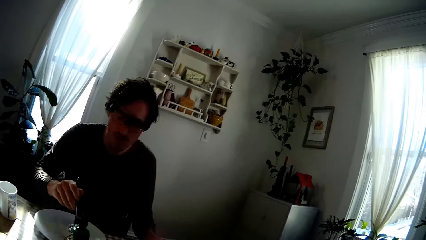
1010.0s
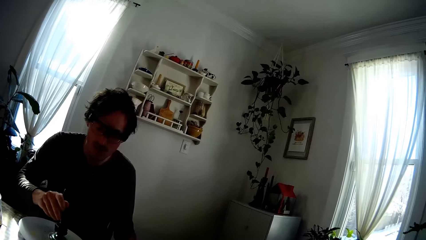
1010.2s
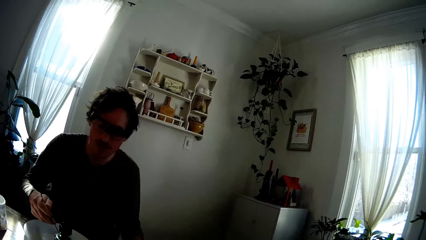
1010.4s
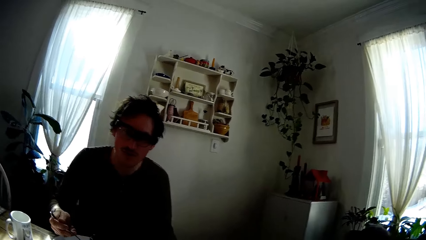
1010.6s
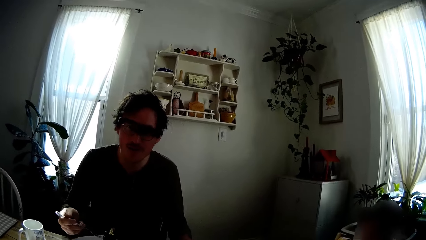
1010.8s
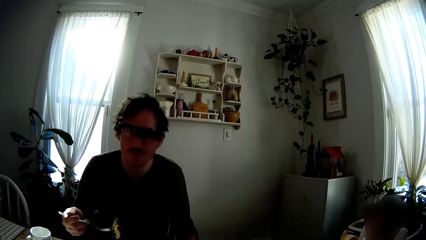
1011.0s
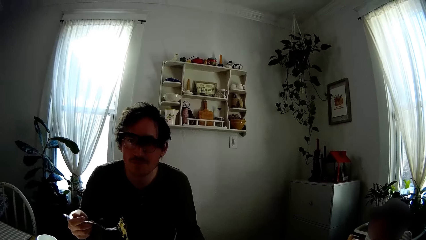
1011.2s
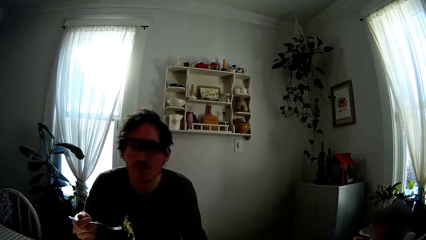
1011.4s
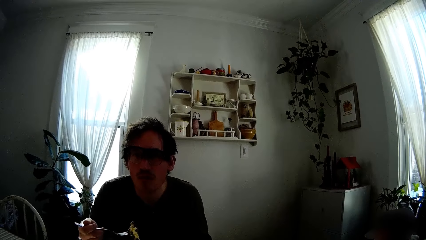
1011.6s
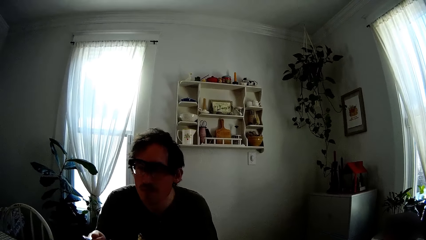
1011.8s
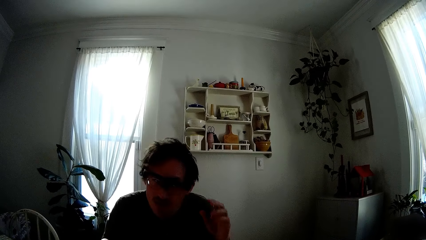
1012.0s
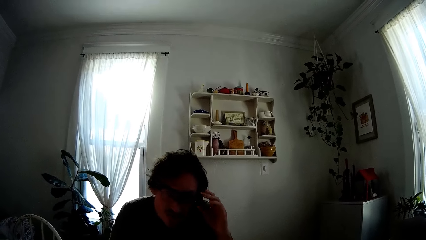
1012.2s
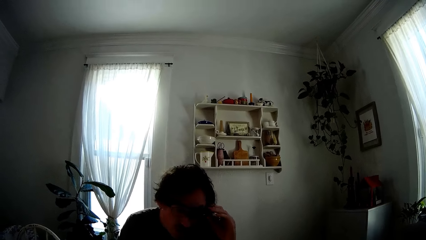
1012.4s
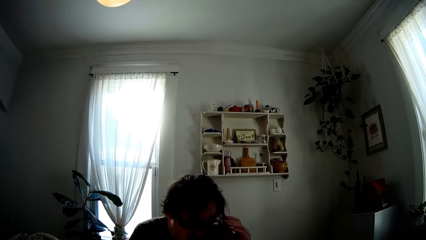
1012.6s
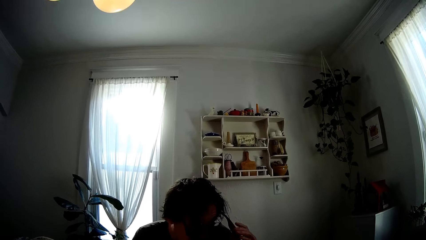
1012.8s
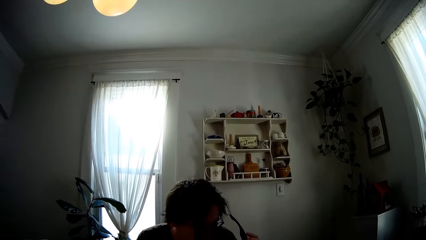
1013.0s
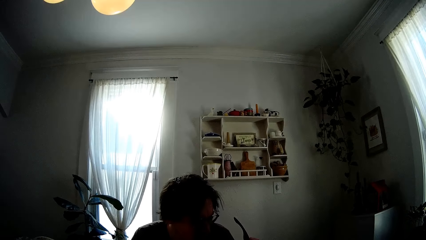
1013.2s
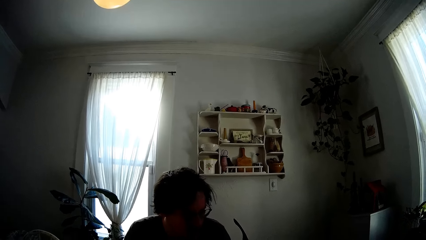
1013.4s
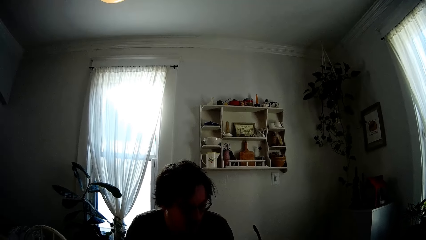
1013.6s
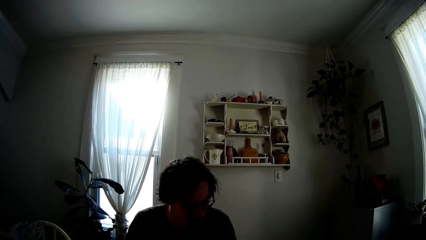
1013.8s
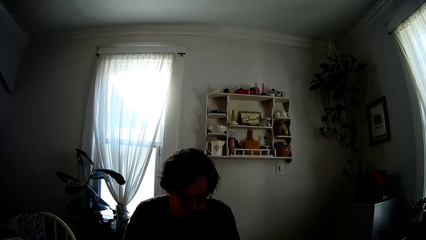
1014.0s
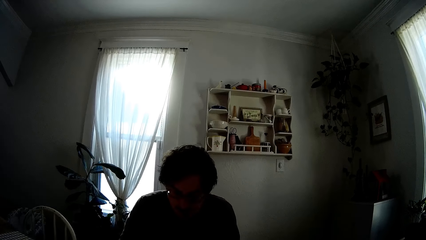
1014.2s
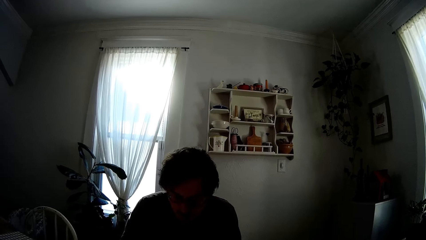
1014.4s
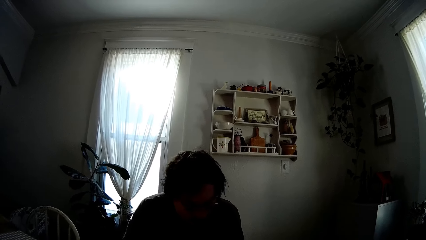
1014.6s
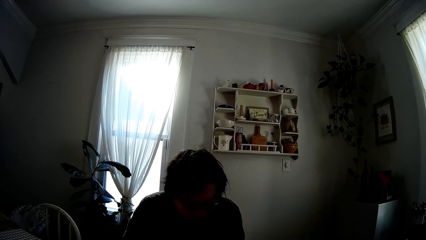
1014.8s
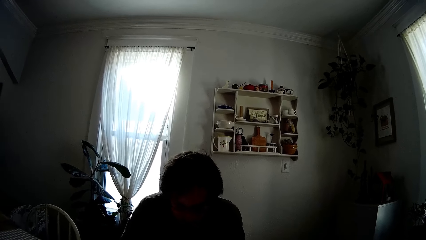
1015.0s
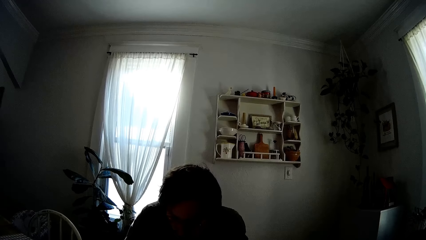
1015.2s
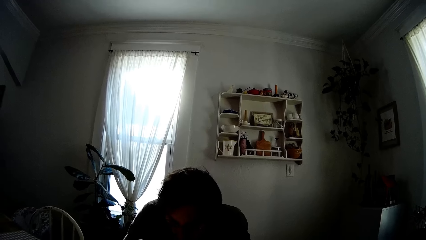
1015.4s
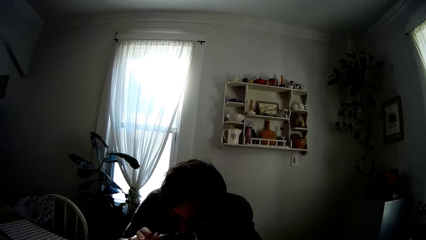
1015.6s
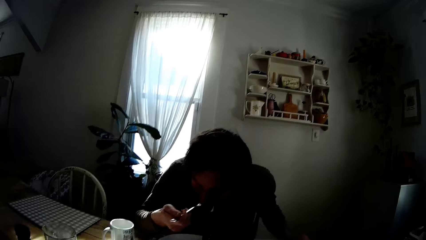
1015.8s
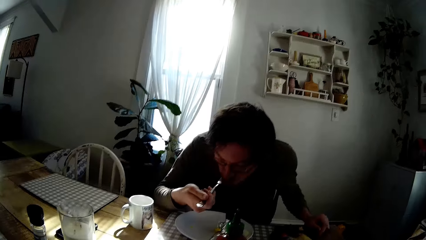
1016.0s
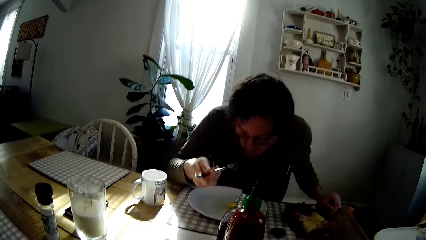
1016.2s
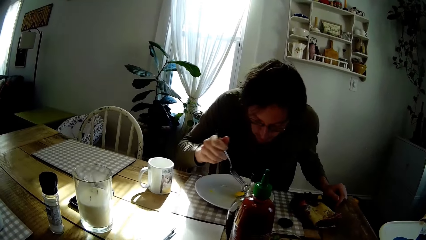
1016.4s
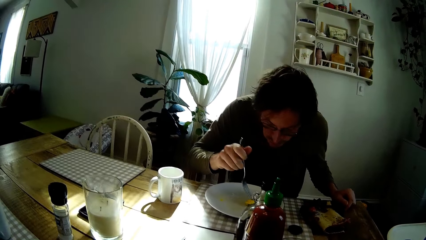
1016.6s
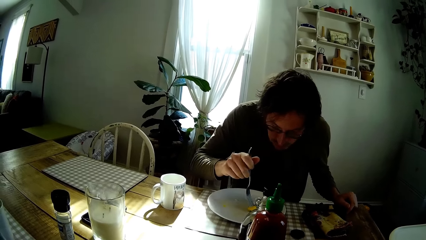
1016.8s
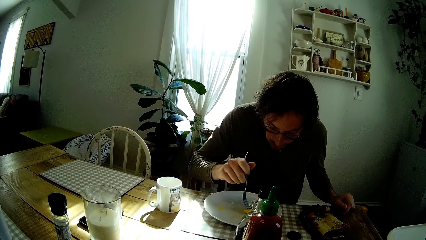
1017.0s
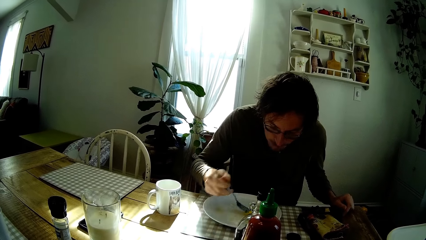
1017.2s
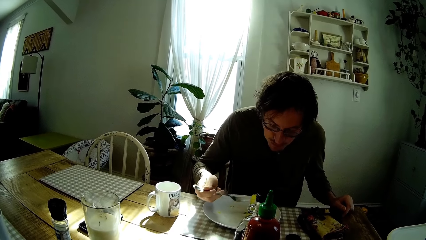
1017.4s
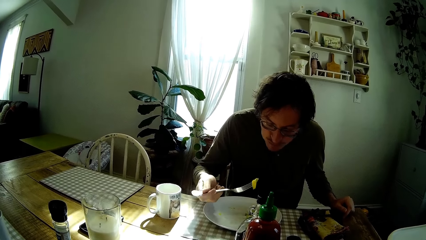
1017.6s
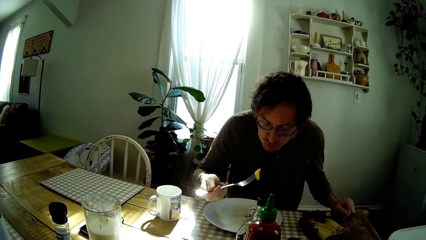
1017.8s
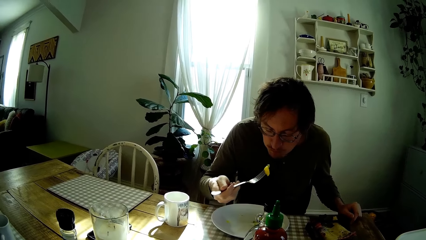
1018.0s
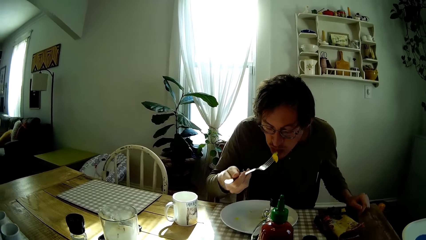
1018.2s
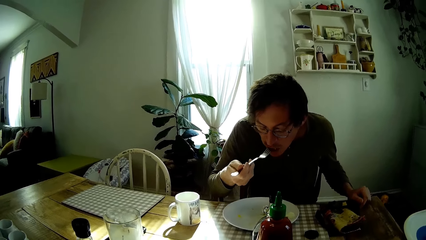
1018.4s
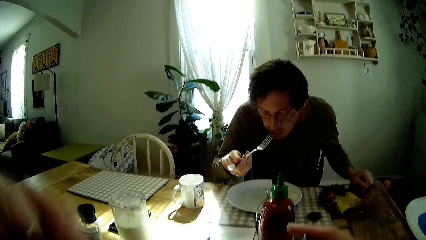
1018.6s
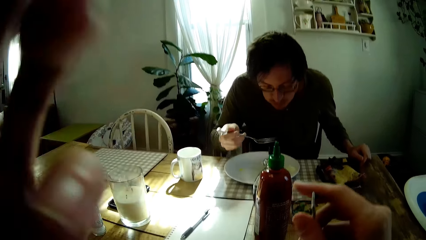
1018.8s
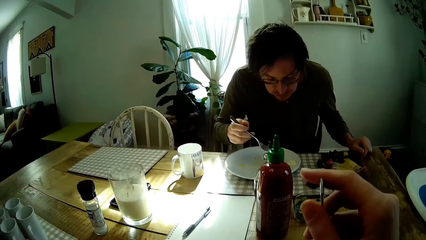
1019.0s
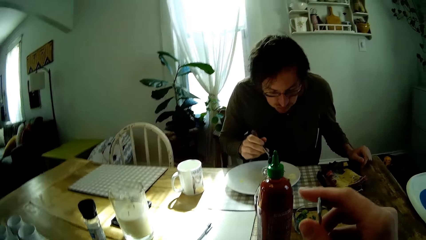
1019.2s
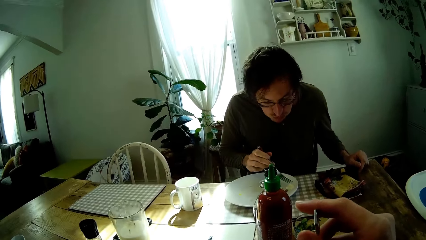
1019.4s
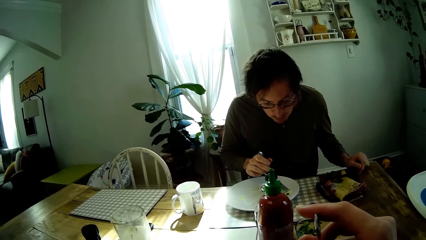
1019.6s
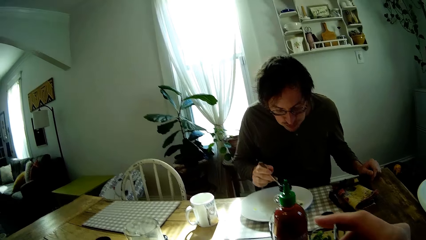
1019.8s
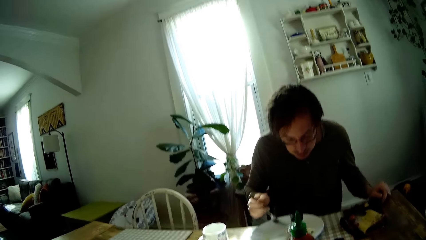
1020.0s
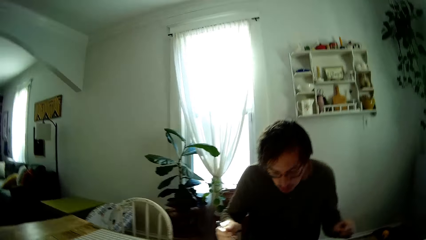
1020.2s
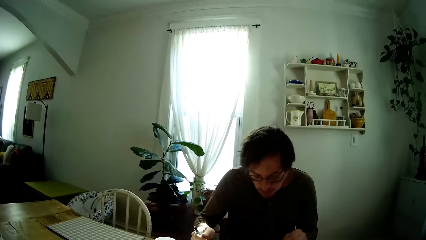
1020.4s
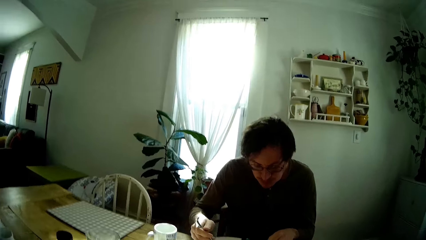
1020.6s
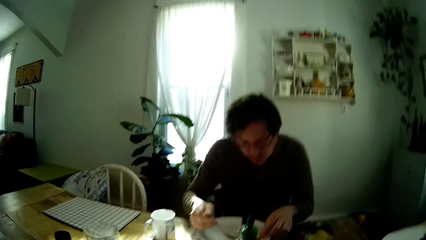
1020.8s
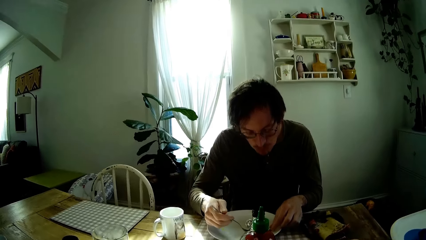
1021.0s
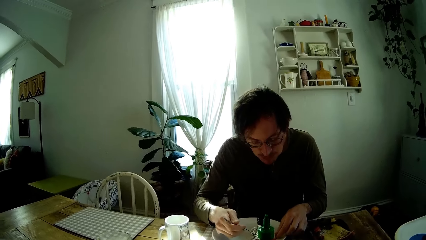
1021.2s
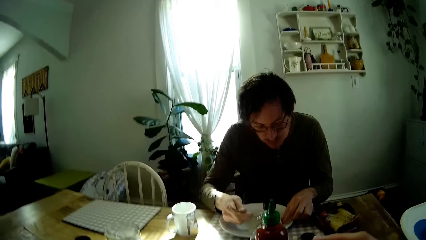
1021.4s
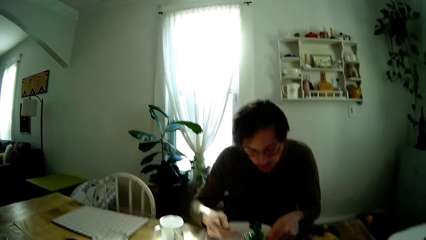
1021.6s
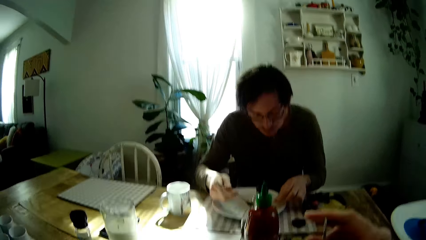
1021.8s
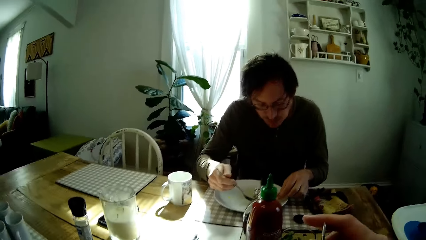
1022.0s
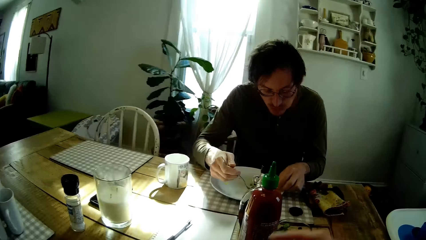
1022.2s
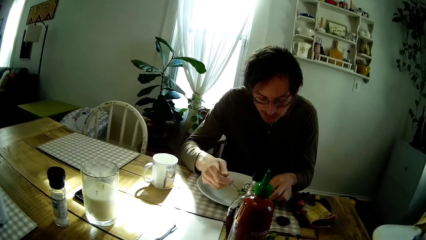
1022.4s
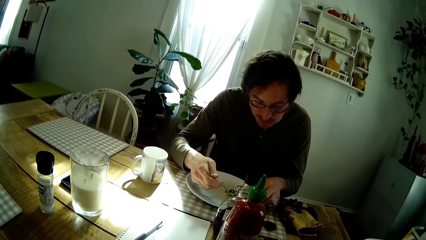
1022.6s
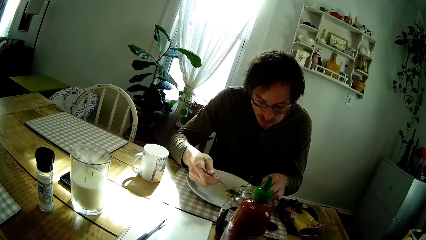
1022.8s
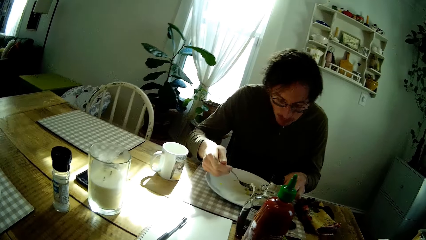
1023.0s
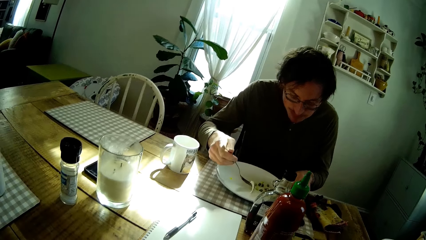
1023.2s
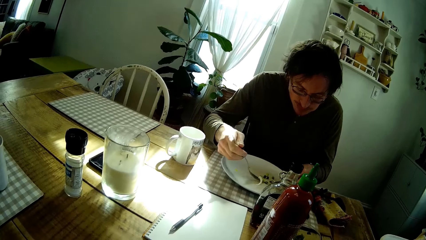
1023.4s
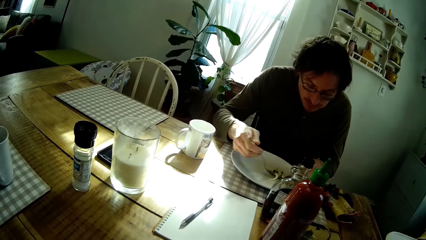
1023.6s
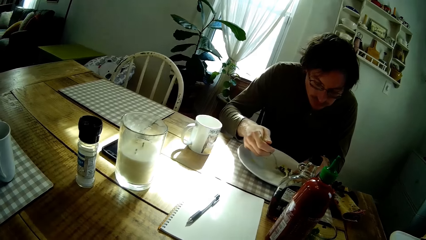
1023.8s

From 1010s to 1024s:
The man picks scrambled eggs from the plate with the fork in his right hand. He removes his glasses from his face with his left hand. He puts the fork of scrambled eggs in his right hand into his mouth. He picks the scrambled eggs from the plate with the fork in his right hand. He puts the fork of scrambled eggs in his right hand into his mouth. He touches the scrambled eggs on the plate with his left hand. He packs the scrambled eggs from the plate with the fork in his right hand.
